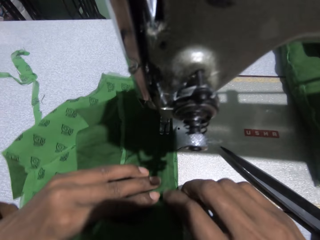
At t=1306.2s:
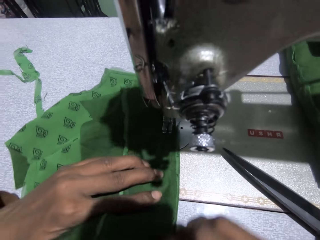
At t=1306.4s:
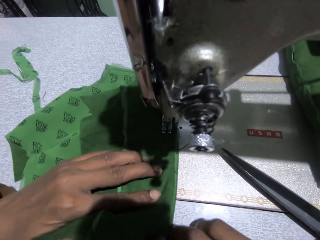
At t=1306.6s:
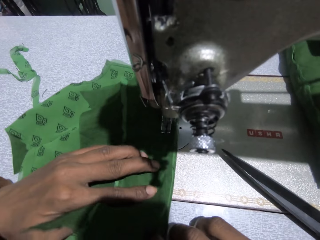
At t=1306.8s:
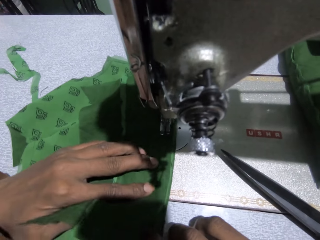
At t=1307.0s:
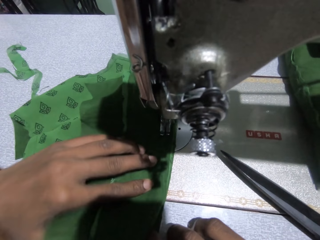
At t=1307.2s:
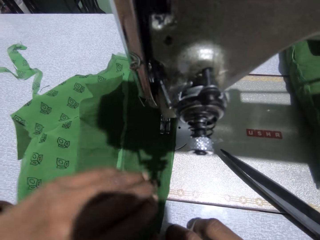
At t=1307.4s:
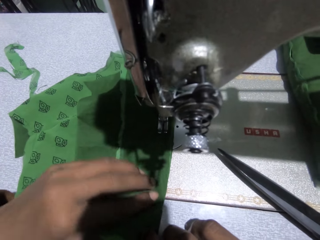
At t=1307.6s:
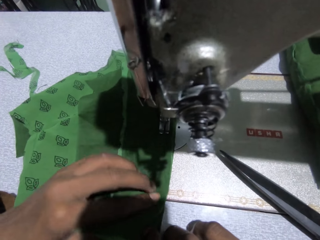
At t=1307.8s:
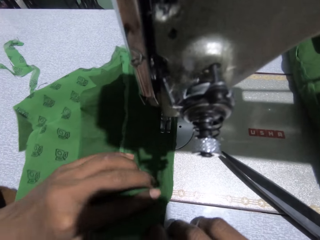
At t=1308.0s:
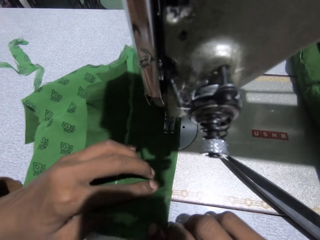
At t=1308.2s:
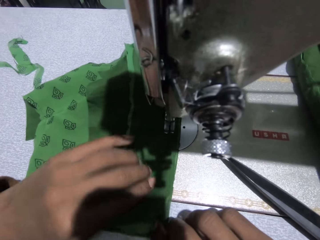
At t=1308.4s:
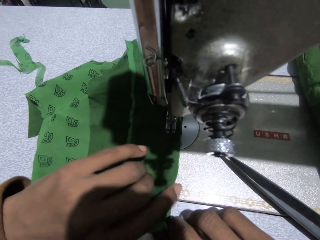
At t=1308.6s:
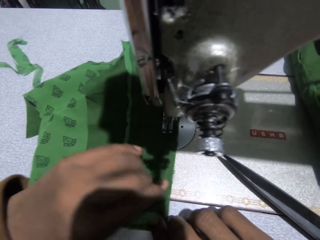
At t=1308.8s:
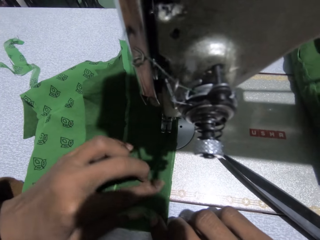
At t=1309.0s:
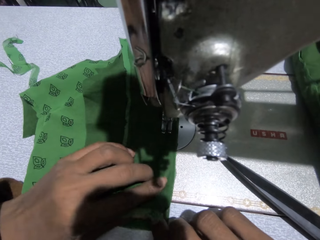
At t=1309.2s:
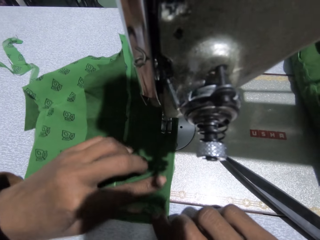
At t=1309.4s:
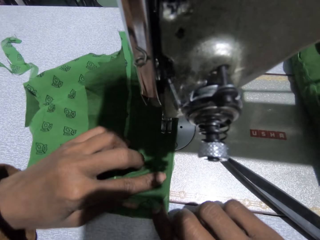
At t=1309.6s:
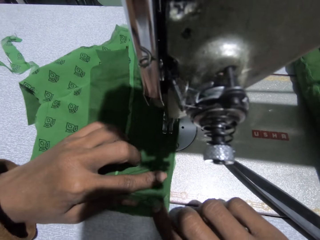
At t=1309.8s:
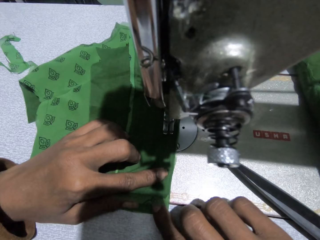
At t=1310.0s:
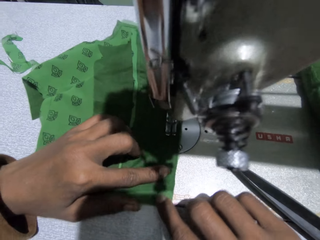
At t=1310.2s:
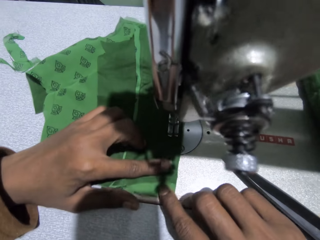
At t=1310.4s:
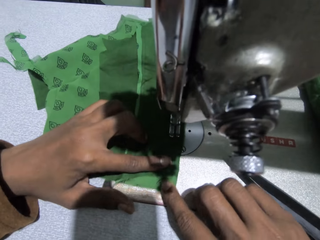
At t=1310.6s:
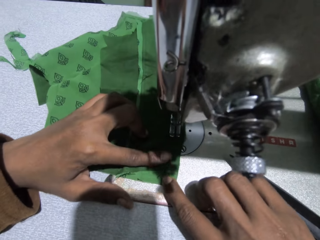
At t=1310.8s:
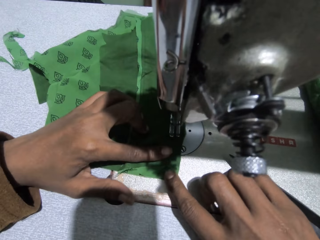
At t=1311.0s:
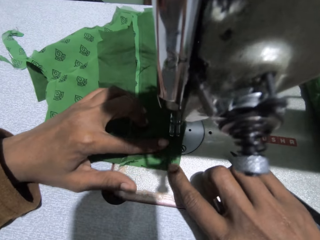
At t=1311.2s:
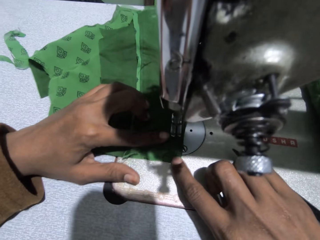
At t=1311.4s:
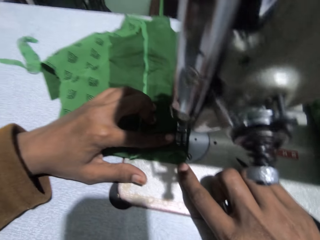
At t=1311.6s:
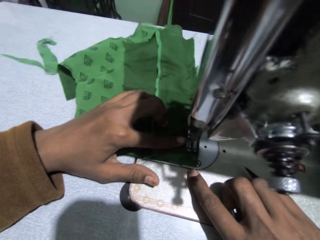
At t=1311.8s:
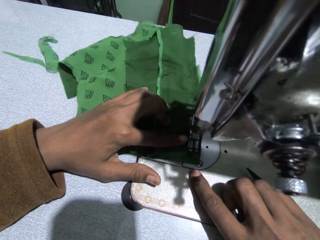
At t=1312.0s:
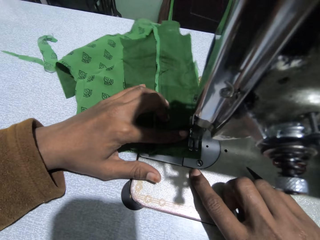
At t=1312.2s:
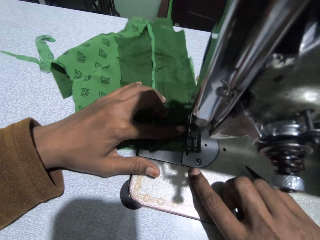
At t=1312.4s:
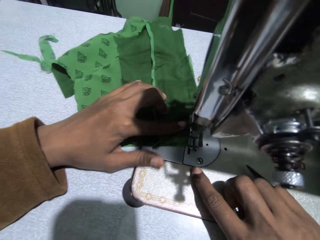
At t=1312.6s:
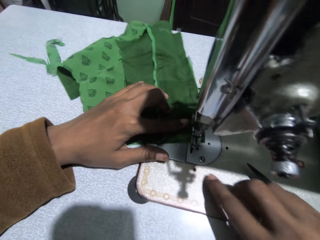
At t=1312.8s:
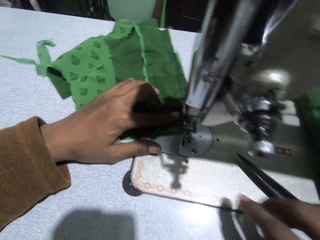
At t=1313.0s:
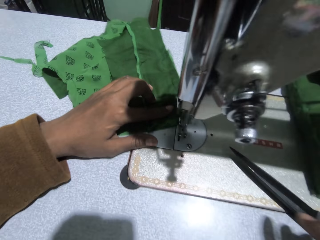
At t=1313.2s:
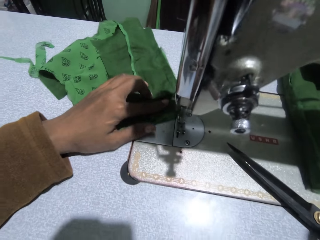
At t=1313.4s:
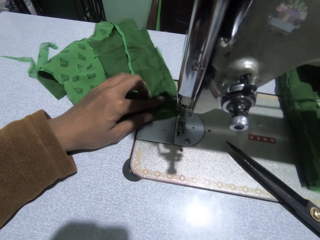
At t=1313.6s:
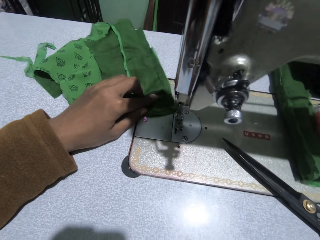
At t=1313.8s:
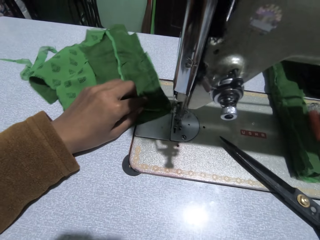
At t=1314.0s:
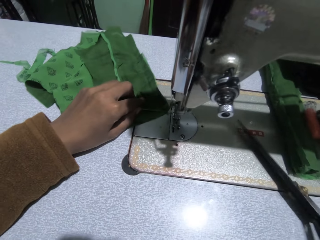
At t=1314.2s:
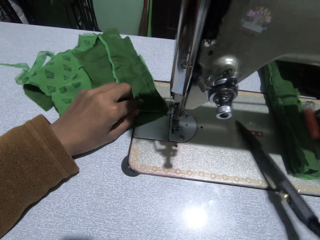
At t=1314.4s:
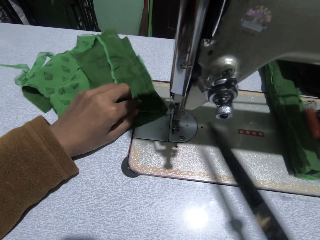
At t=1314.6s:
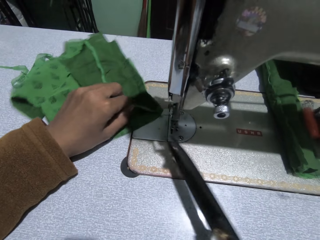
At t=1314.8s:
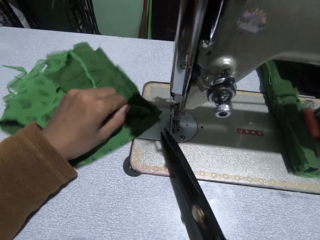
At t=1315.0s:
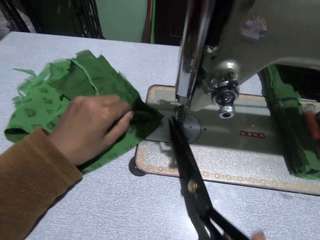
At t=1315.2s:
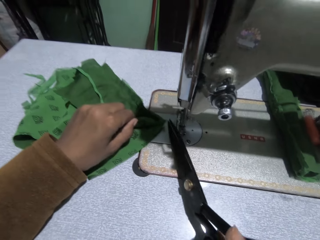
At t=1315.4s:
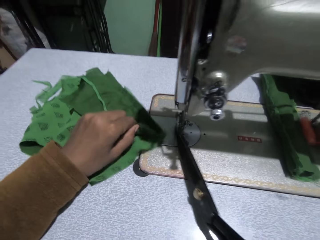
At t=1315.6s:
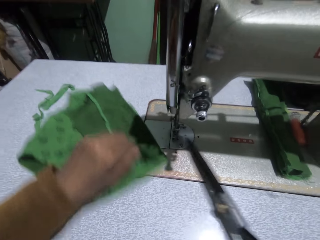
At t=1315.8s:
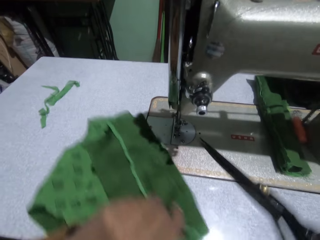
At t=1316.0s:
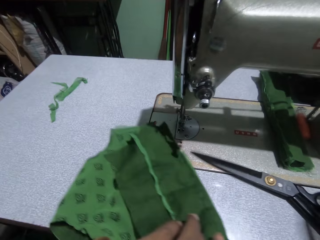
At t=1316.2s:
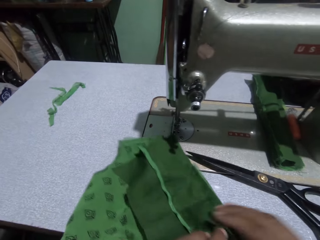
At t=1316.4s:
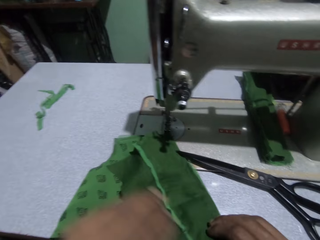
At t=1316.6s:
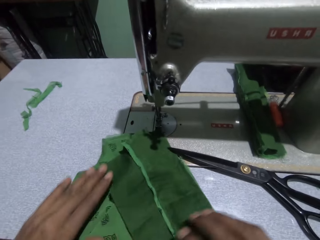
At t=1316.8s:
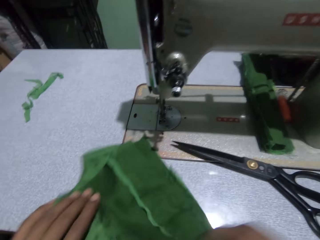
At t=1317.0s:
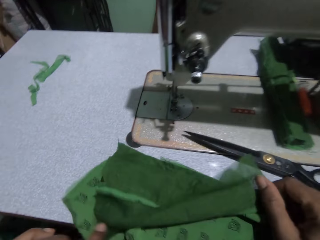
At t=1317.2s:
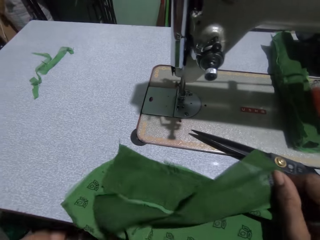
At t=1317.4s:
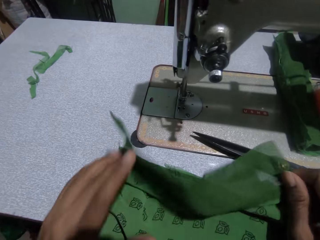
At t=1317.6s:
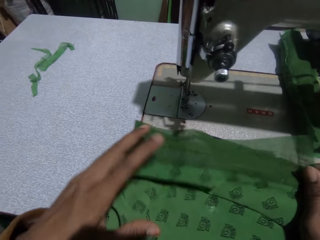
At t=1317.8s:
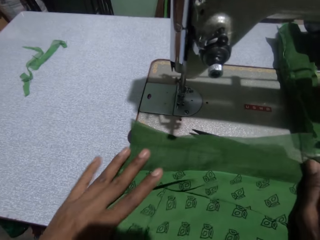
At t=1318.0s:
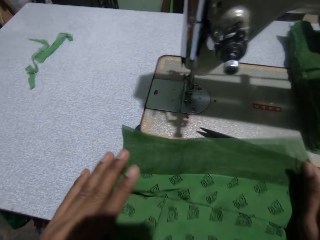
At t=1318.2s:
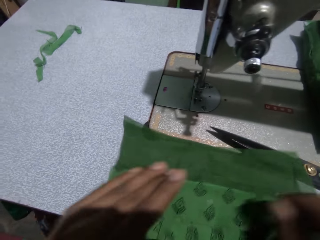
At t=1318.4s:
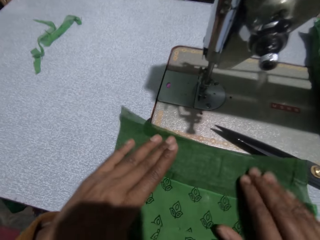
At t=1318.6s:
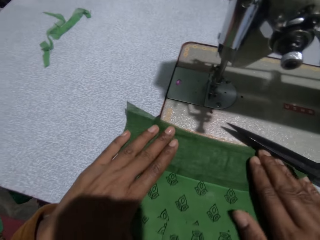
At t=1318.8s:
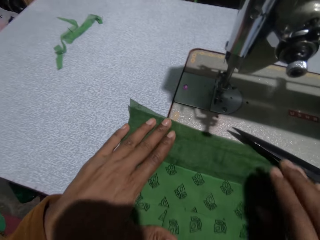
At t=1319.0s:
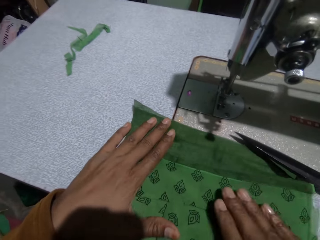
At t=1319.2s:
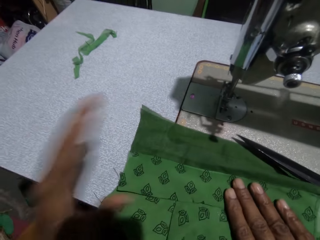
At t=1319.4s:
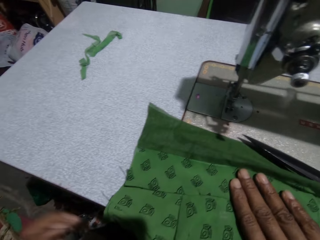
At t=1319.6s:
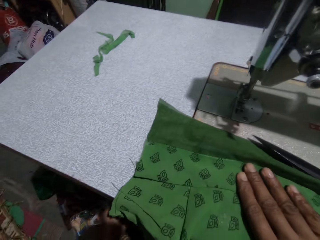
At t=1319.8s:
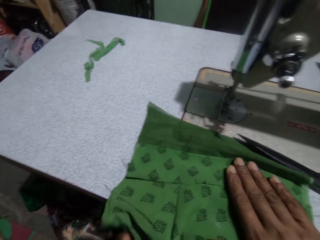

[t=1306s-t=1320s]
The camera wearer sews the cloth. They knit the fabric. They pick up the scissors. They cut the thread. They put the scissors on the sewing machine. They move the fabric. They fold the cloth.

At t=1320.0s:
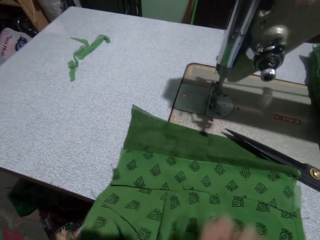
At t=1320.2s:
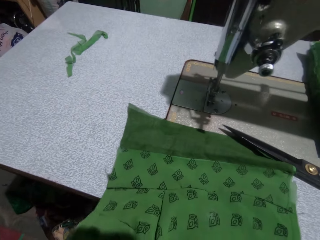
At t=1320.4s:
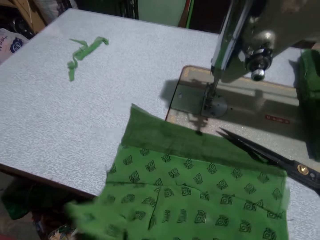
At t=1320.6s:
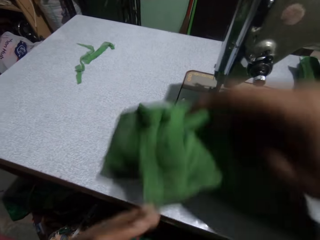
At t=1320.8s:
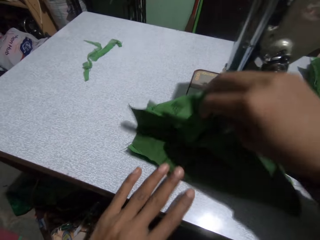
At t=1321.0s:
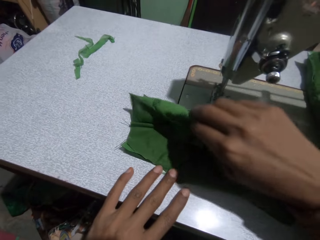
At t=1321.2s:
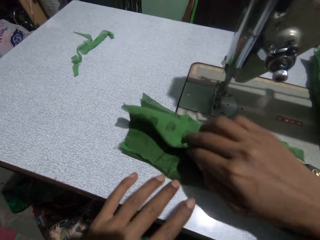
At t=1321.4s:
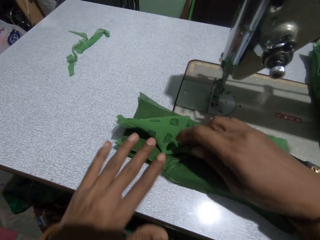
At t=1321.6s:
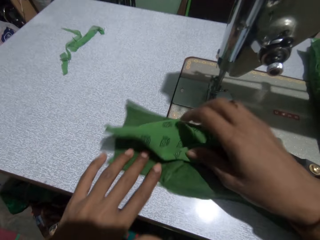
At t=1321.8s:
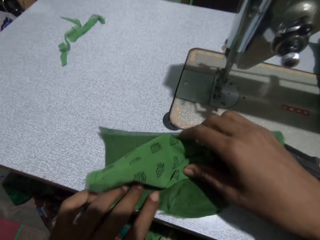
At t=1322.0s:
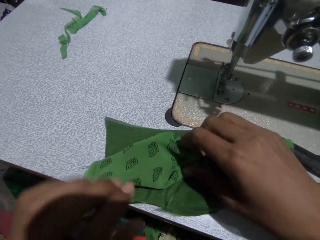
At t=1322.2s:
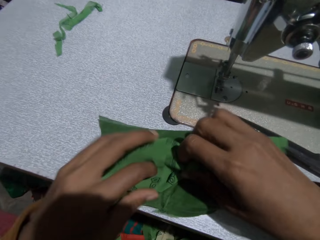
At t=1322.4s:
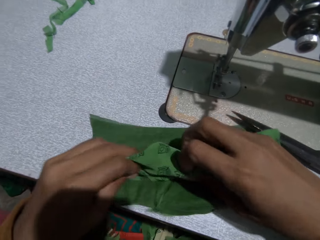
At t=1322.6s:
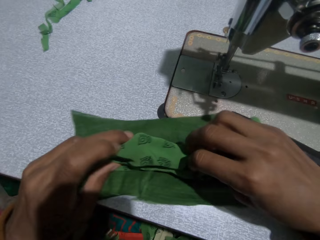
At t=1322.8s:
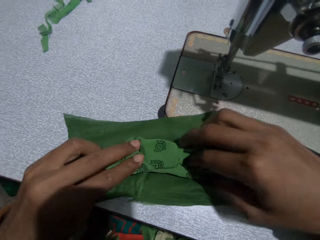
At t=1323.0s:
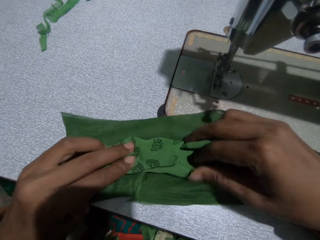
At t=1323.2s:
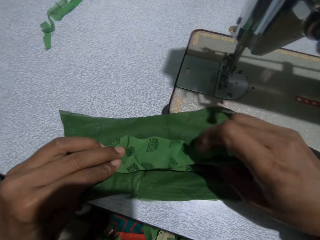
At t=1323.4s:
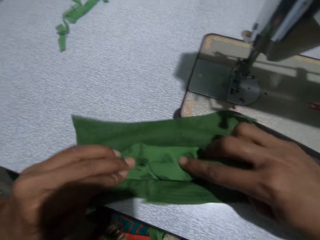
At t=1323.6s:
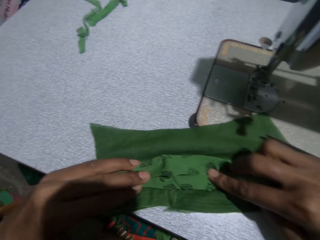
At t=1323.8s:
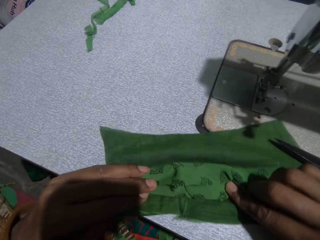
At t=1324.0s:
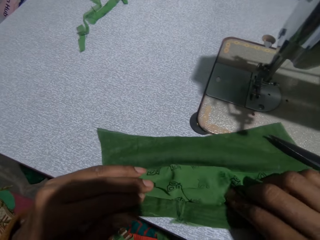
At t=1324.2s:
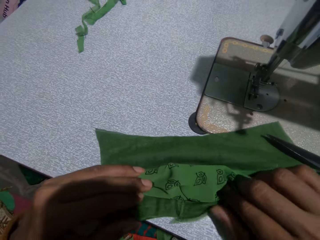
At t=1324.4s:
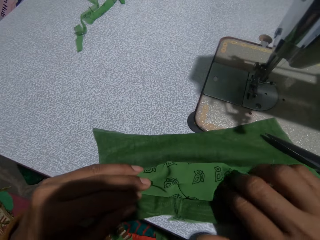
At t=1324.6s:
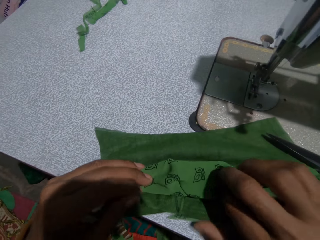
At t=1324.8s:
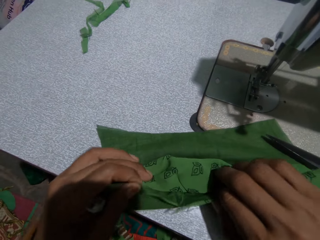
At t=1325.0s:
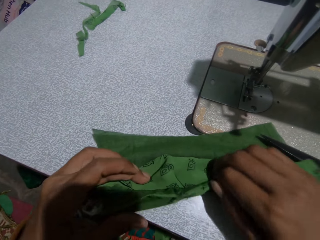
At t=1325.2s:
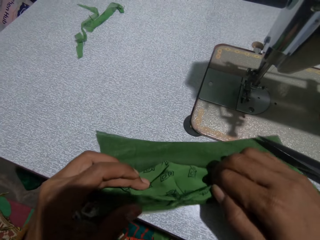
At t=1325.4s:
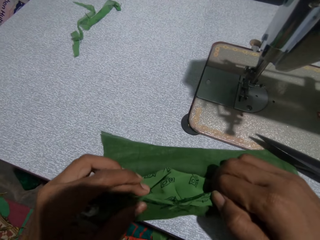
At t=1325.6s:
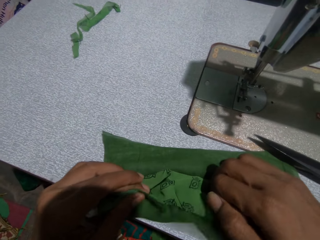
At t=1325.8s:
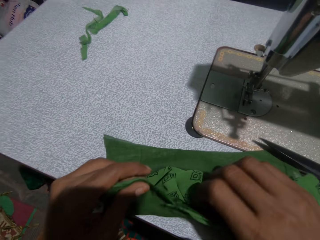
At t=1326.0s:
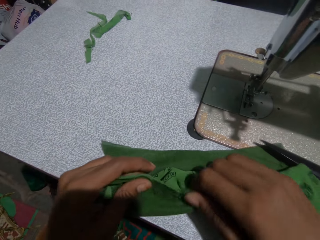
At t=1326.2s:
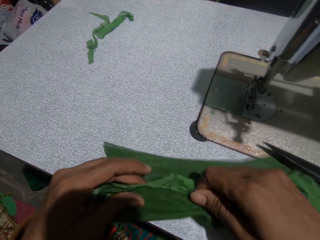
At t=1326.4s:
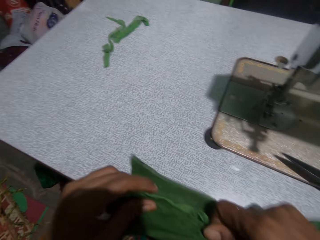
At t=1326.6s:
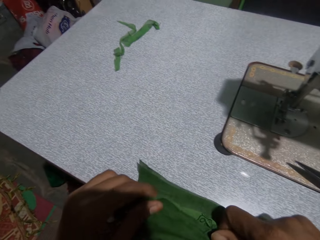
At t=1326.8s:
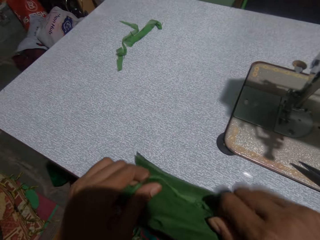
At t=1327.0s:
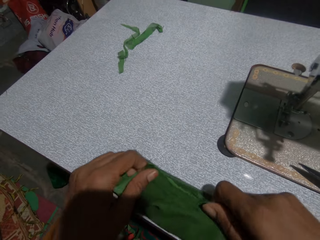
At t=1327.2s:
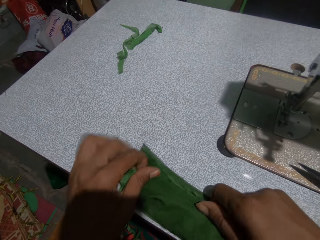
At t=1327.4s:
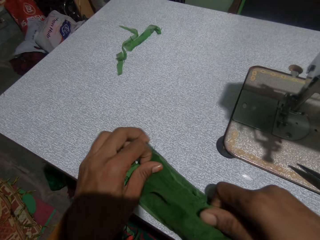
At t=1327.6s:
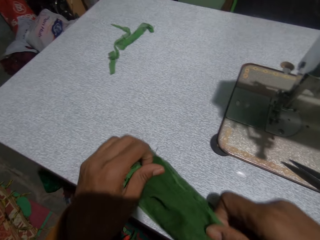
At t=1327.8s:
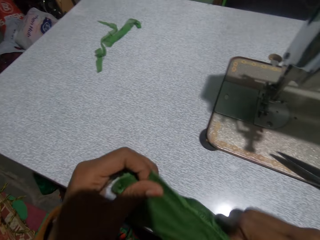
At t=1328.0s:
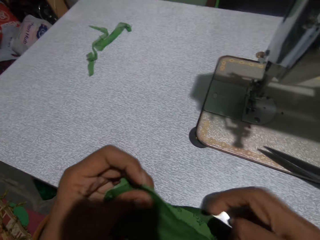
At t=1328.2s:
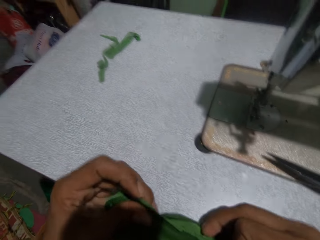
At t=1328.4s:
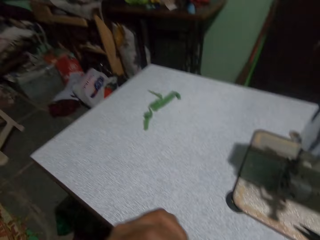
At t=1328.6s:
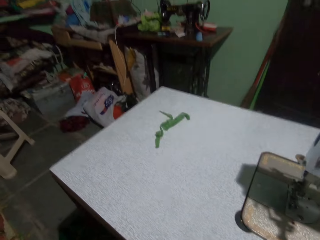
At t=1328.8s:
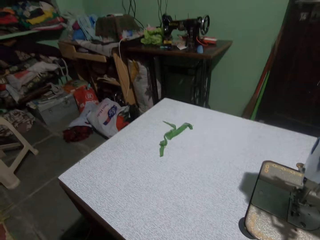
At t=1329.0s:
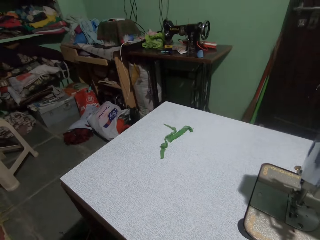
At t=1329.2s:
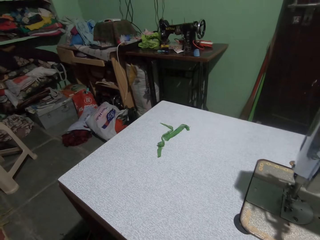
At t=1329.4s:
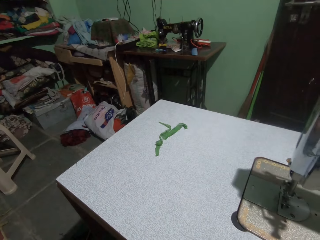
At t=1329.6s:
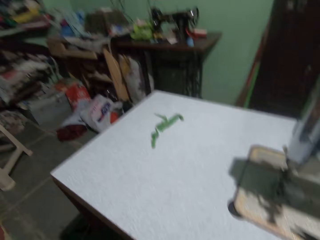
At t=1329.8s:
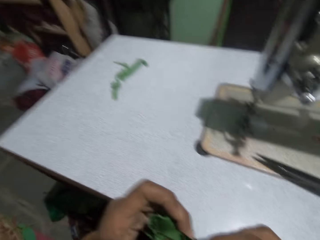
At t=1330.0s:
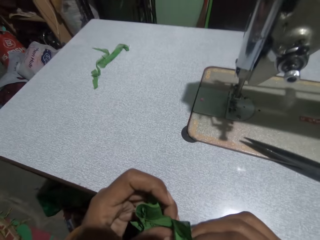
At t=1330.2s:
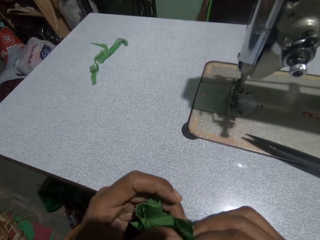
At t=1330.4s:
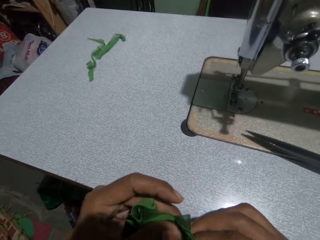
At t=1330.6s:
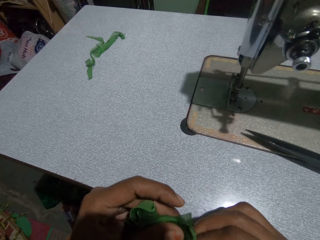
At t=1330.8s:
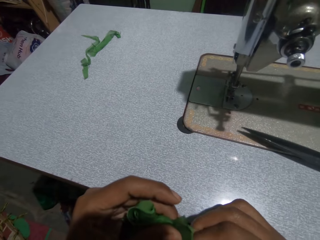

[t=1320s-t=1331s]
The camera wearer examines the fabric. They fold the fabric.
